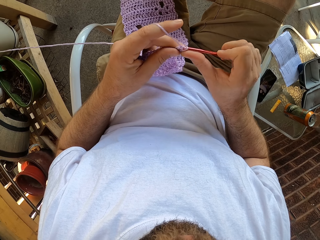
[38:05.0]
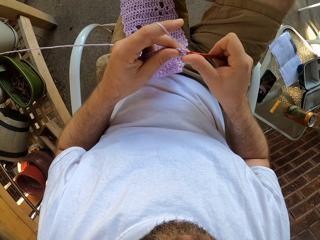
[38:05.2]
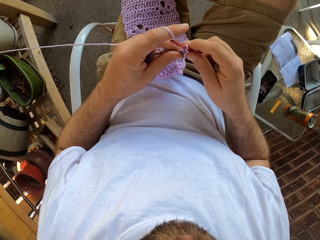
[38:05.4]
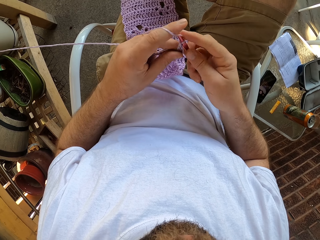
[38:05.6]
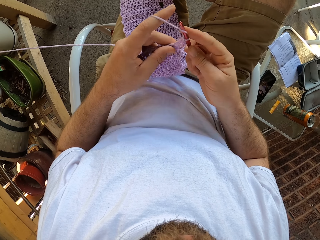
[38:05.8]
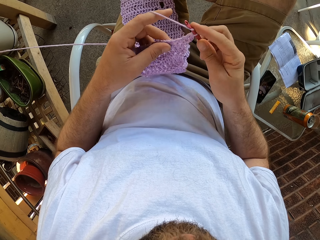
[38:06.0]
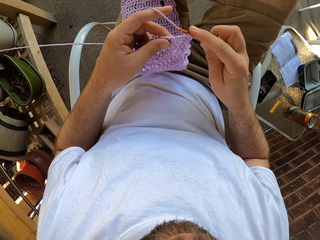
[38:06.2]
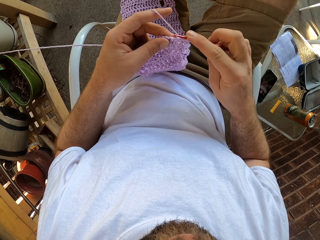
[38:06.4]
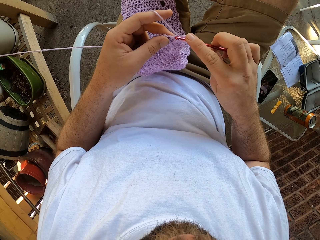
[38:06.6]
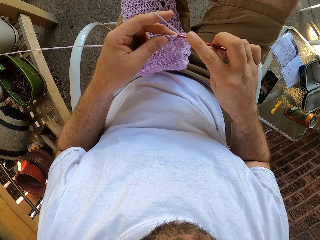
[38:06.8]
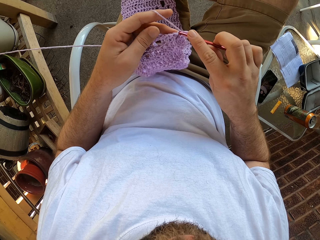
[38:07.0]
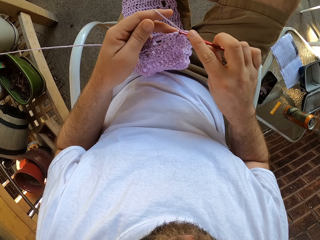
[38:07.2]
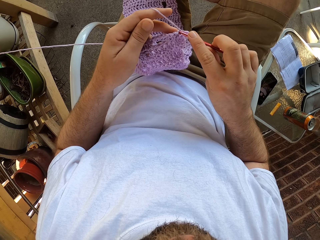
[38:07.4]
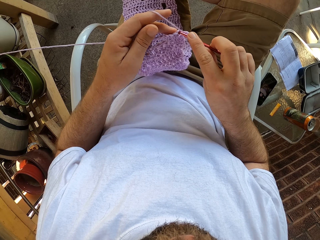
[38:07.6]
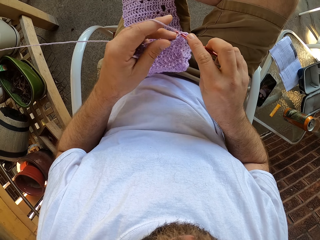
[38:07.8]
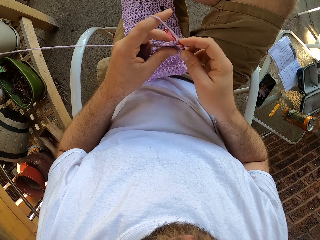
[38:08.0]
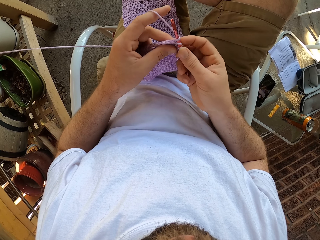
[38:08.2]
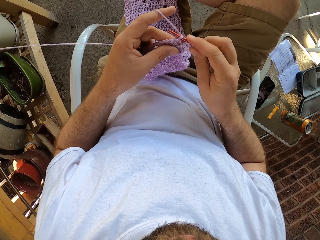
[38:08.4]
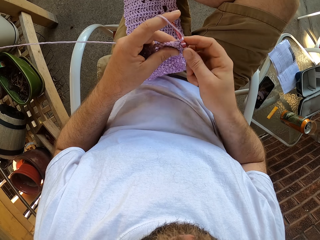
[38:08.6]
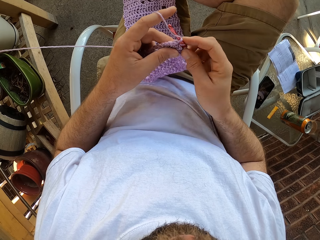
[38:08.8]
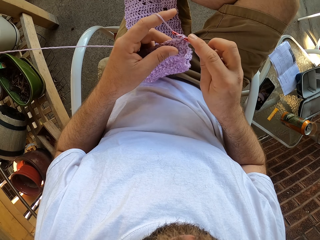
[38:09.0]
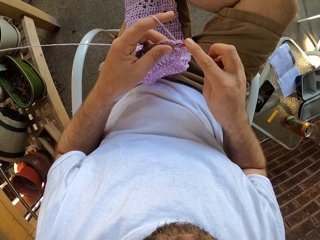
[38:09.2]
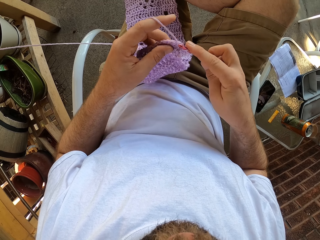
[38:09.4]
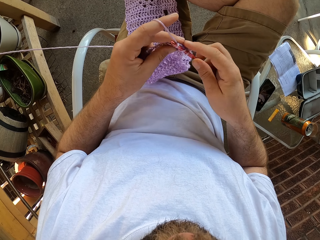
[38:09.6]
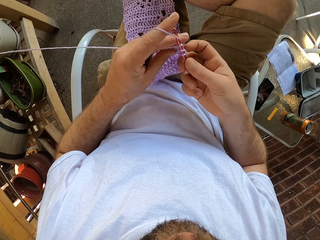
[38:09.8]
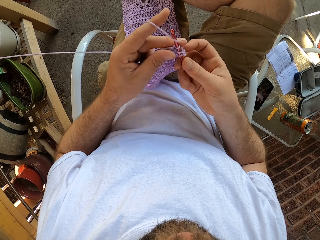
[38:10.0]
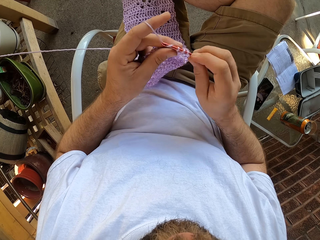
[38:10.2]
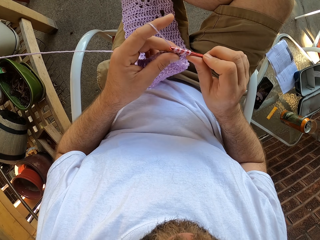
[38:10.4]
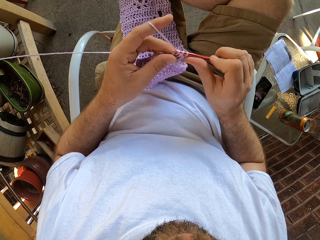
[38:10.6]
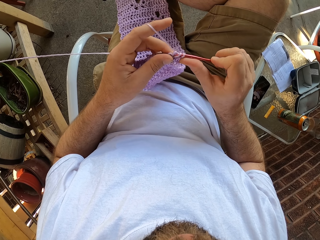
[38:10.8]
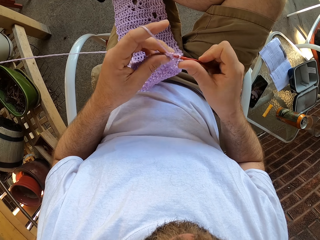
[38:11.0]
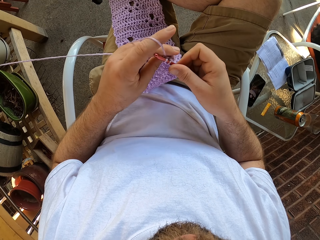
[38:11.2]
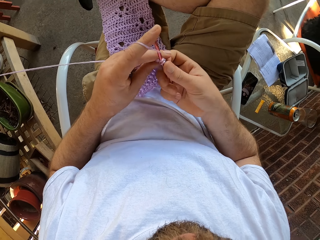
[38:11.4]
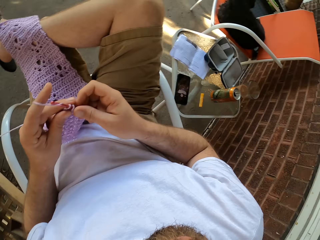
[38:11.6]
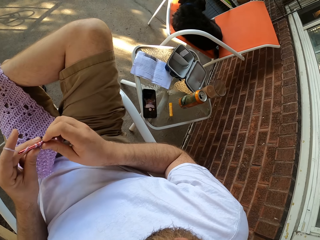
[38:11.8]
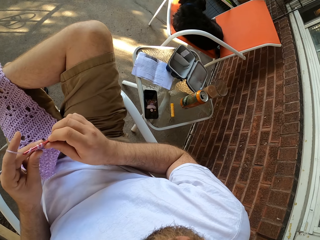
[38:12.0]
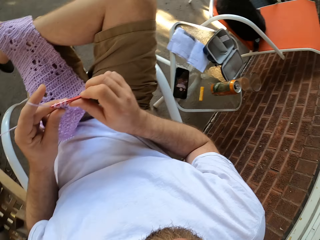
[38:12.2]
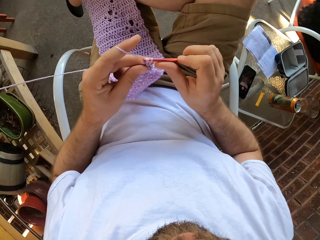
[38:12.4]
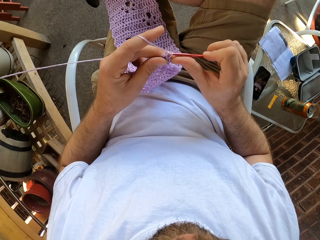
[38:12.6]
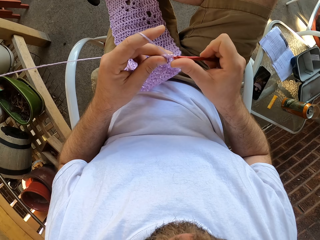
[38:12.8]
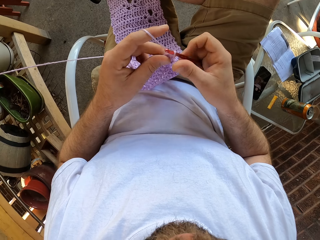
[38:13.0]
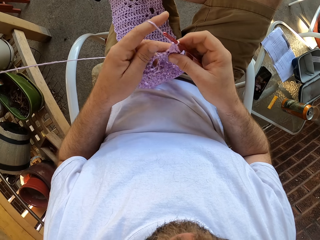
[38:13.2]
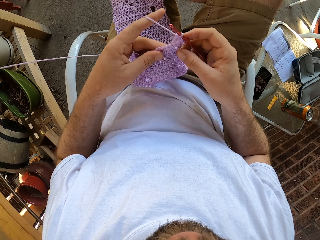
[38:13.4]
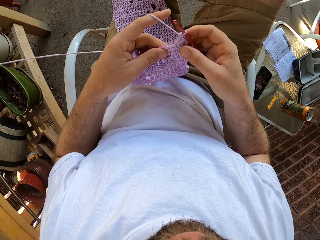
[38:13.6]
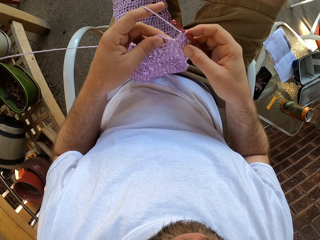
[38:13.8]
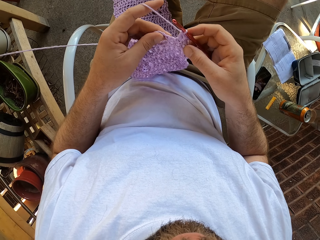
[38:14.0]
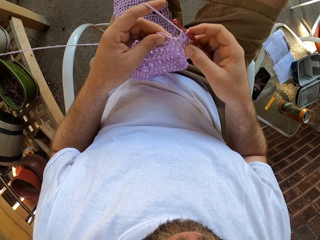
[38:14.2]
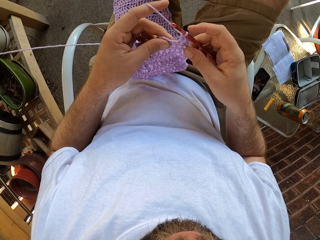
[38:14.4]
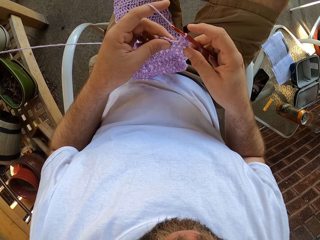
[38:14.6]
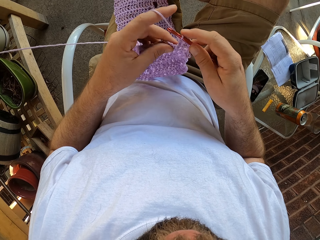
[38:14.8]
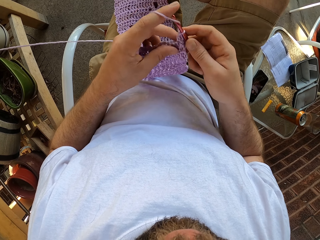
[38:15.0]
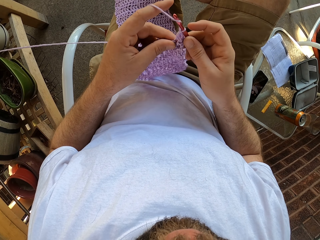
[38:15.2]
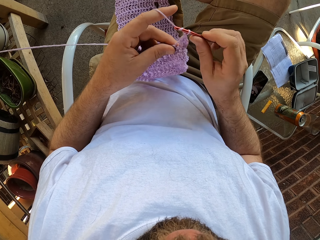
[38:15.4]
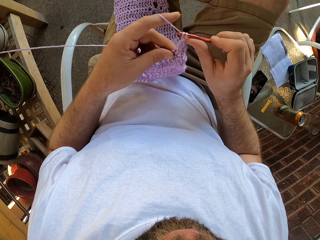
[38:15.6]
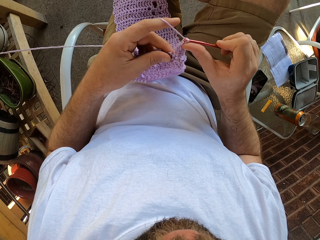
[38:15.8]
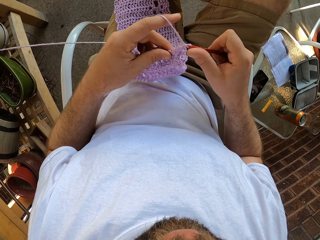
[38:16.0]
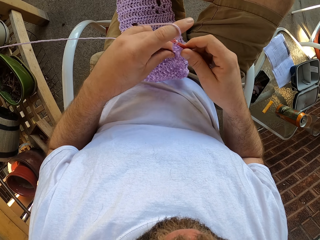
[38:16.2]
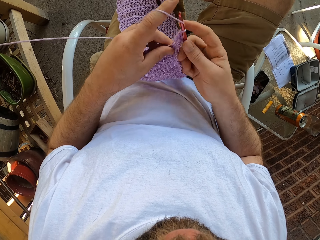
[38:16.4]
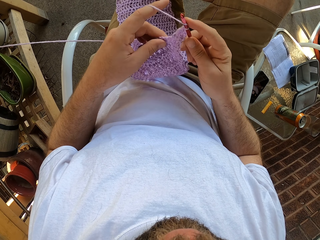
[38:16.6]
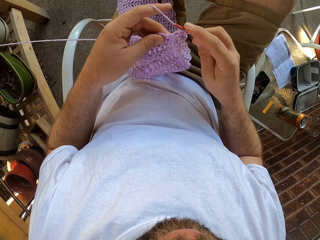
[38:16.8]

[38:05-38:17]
The camera wearer looks aside. He looks at the fabric on his hand. He crochets the fabric.

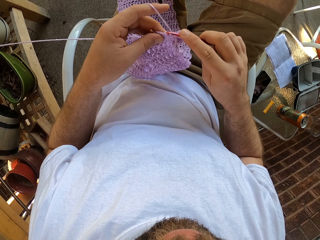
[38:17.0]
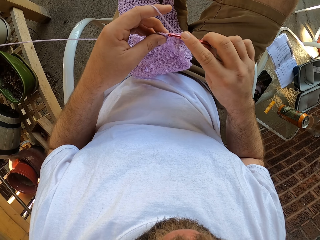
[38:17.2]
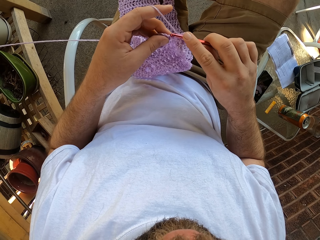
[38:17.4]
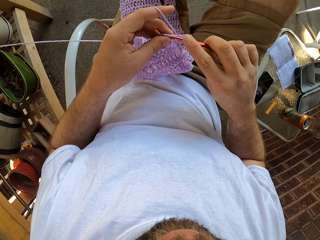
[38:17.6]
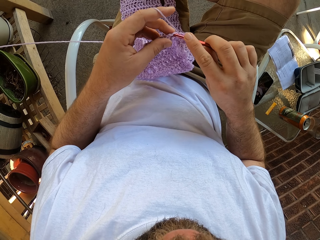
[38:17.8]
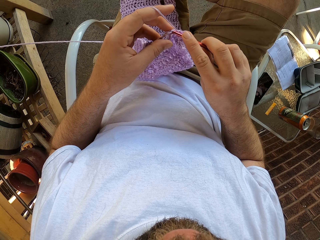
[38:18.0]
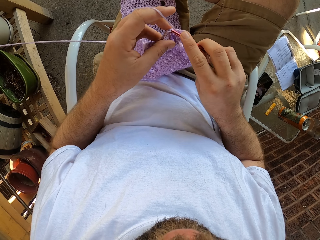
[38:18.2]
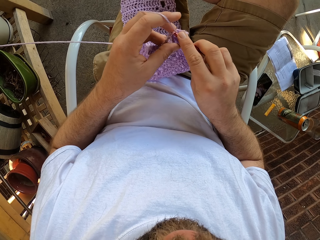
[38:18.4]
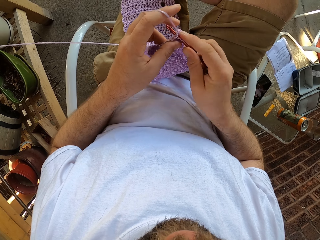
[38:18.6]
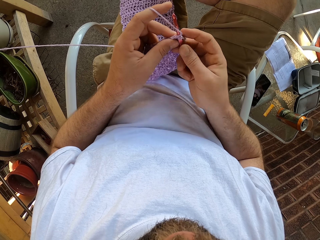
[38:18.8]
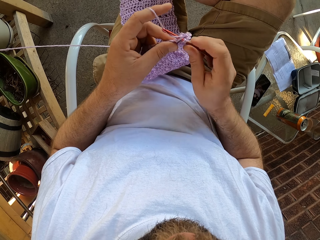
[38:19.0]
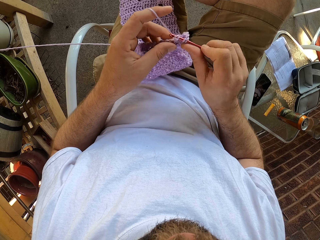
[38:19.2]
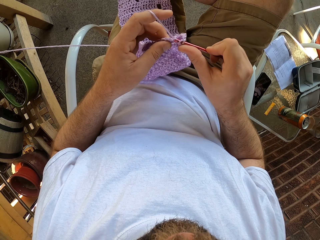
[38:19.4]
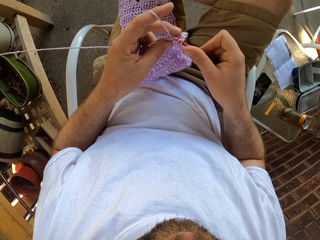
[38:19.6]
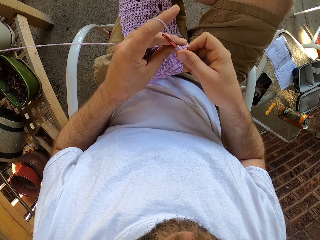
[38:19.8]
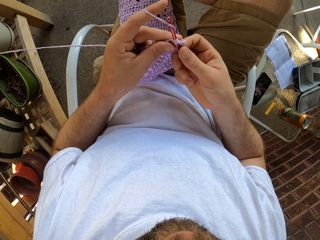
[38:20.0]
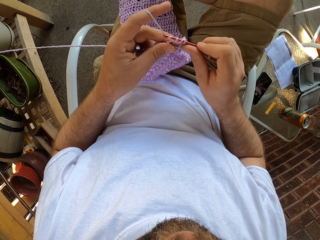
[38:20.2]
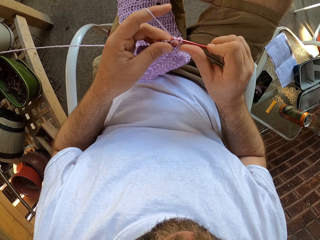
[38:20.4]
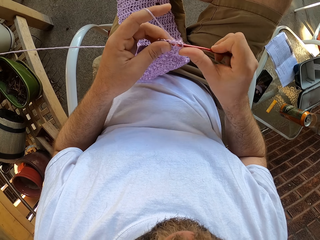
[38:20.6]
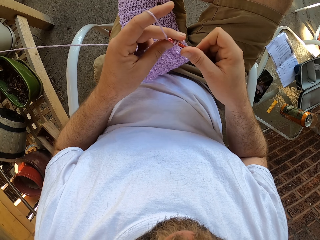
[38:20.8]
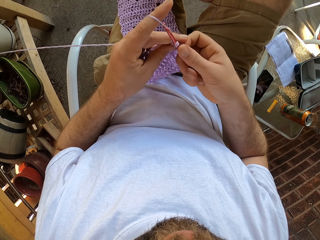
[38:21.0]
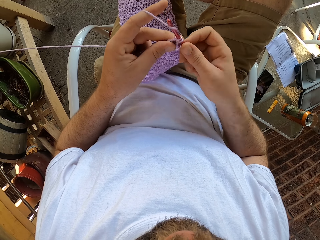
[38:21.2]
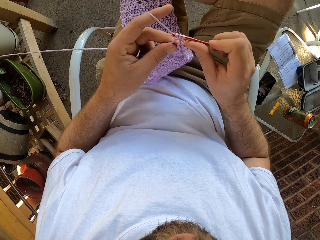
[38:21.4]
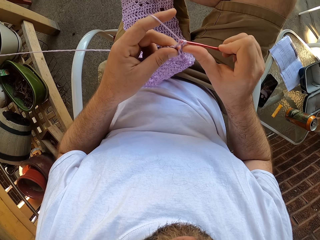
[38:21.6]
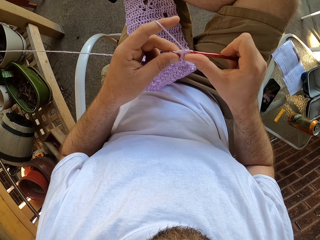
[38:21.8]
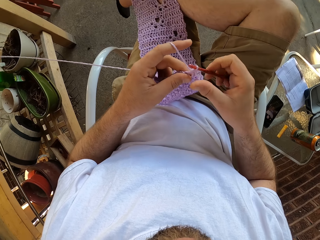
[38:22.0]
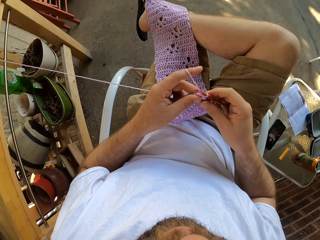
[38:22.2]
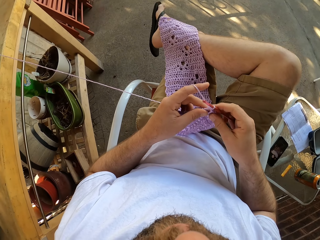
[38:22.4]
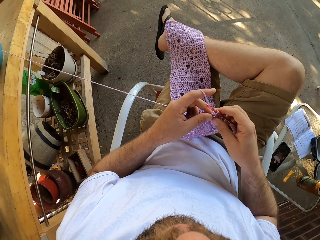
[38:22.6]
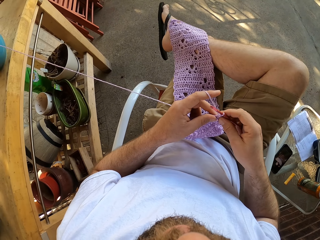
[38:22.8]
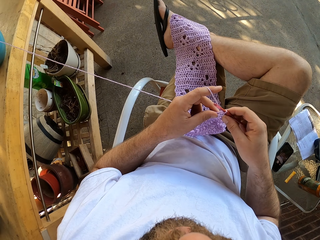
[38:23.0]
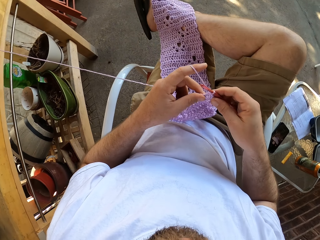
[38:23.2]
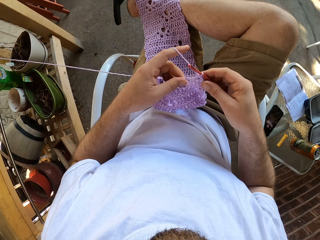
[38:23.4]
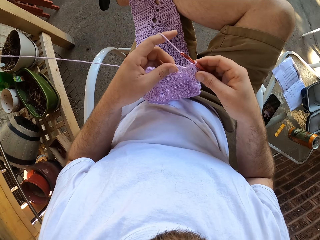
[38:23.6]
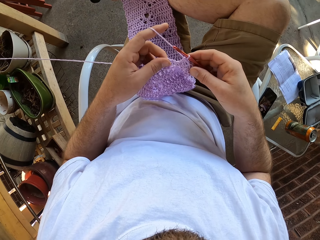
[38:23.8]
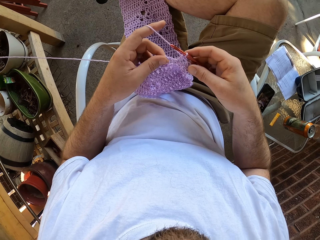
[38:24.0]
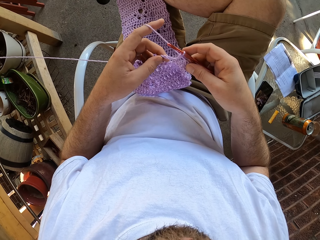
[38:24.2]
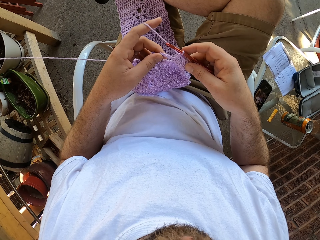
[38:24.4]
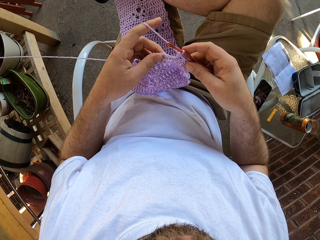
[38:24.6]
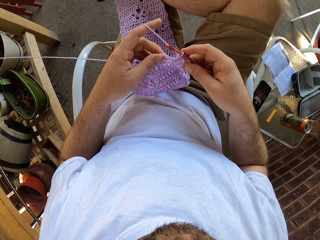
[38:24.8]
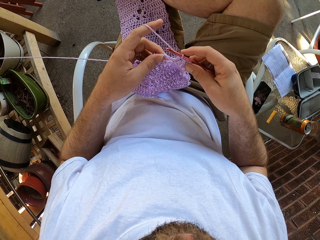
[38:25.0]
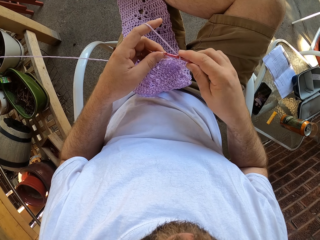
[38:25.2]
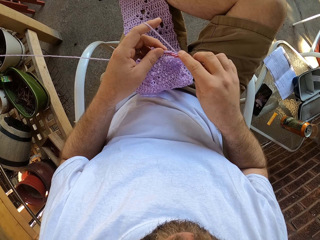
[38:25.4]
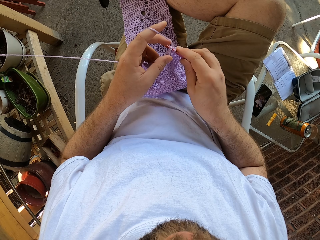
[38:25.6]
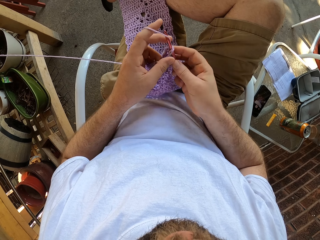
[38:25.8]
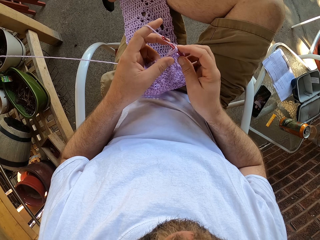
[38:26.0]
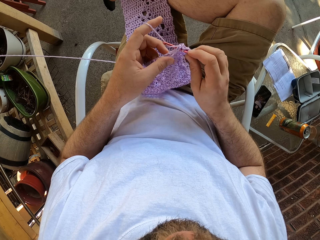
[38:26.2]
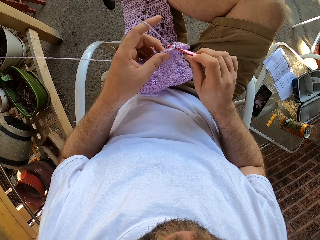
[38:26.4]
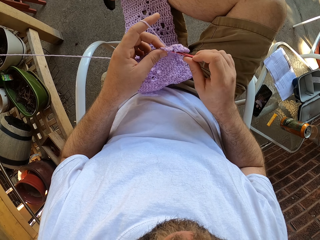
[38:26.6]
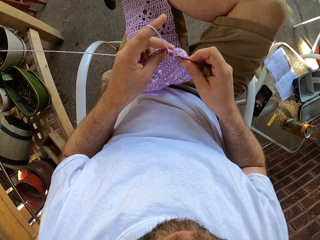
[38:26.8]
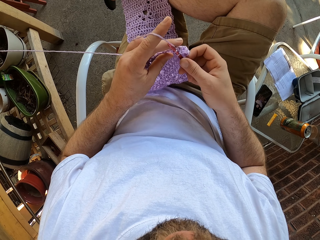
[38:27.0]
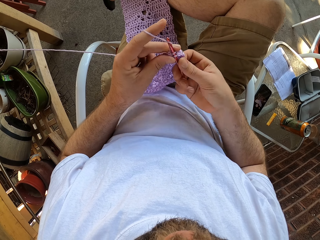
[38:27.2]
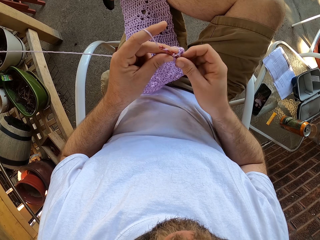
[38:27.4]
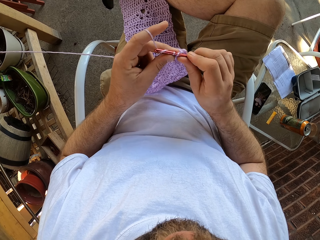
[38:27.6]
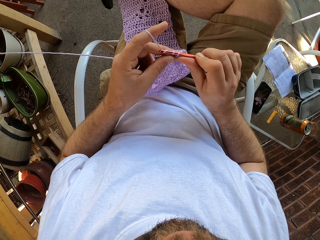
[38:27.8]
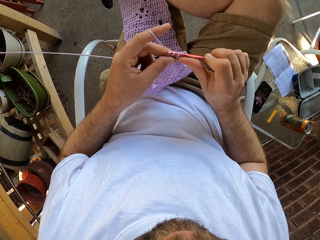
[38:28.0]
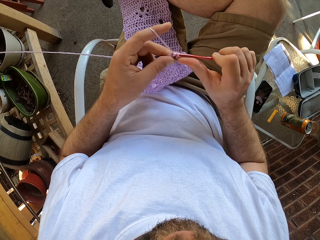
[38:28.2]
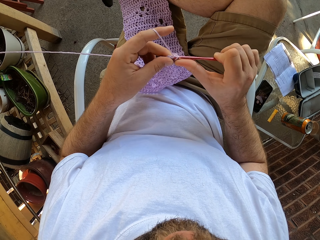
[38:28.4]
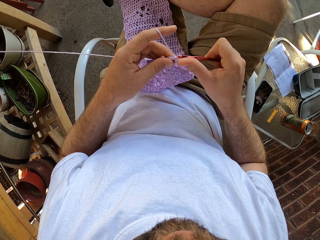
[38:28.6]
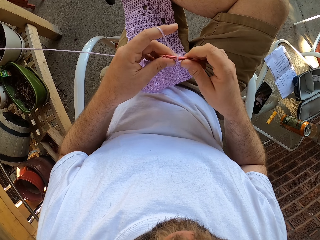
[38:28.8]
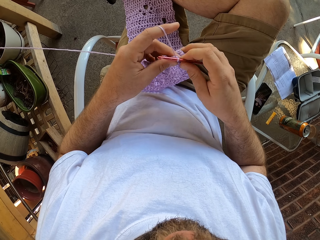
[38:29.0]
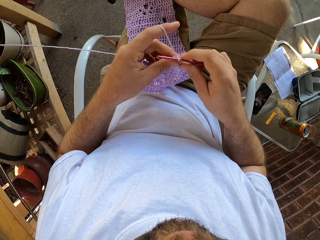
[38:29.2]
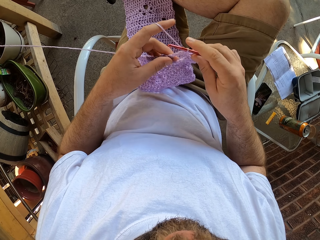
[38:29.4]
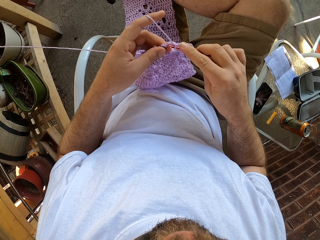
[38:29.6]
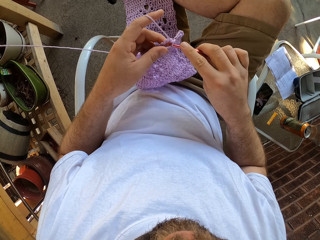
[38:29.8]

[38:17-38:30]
The camera wearer touches the fabric. They crochet the fabric.
